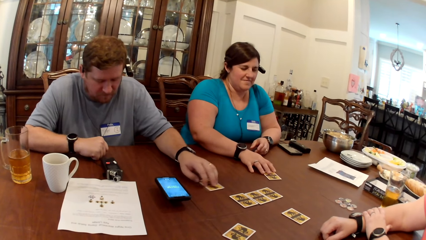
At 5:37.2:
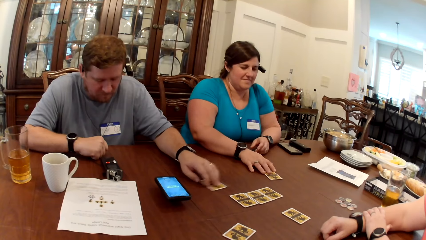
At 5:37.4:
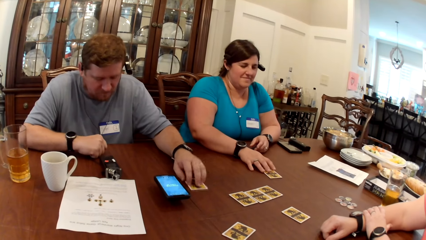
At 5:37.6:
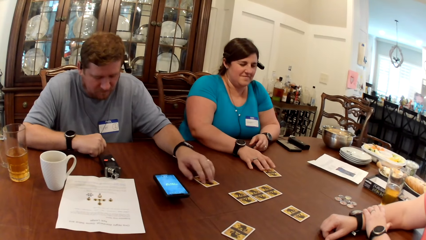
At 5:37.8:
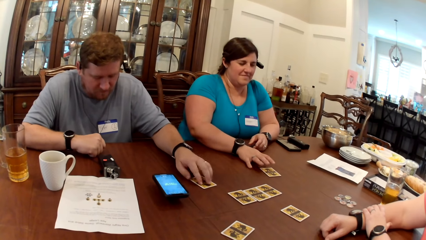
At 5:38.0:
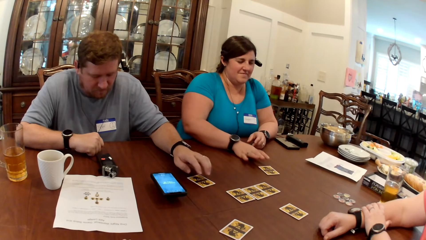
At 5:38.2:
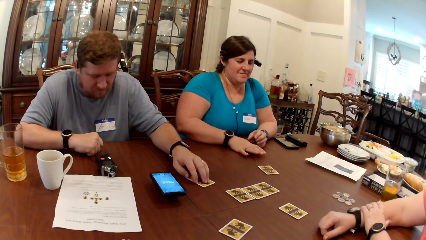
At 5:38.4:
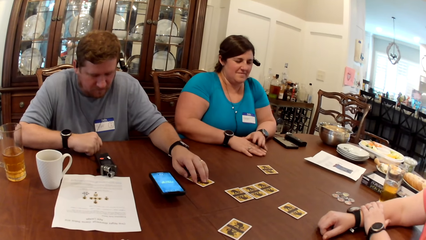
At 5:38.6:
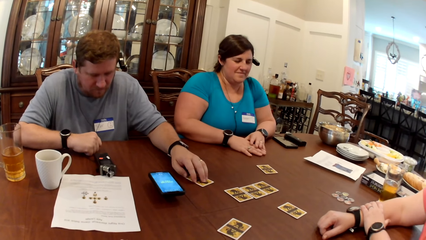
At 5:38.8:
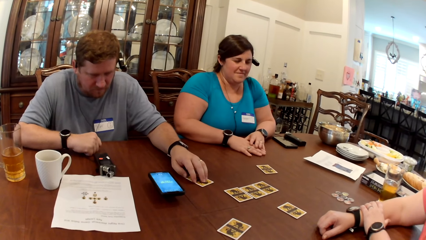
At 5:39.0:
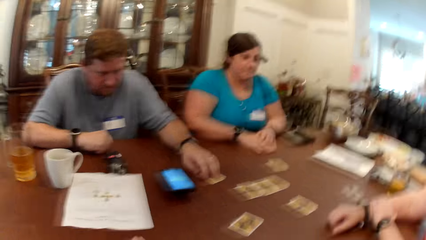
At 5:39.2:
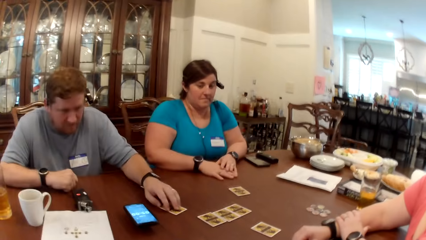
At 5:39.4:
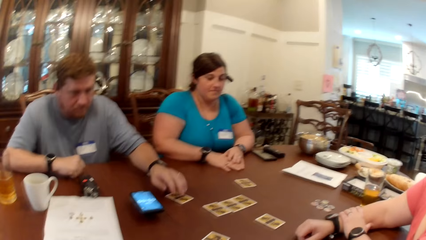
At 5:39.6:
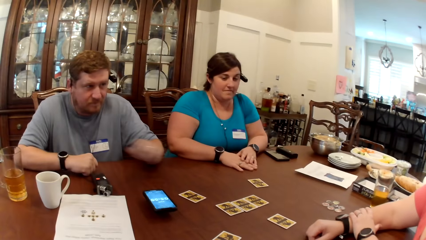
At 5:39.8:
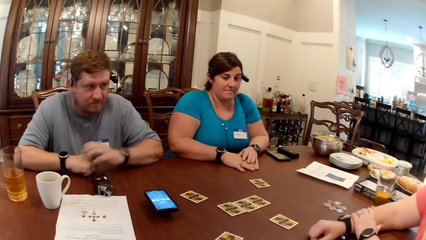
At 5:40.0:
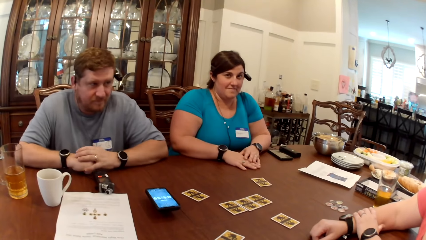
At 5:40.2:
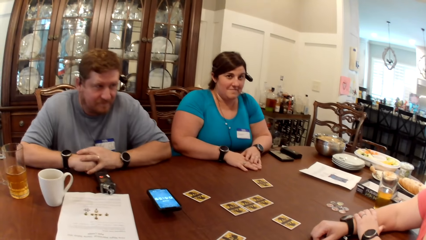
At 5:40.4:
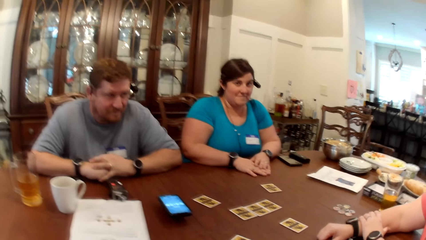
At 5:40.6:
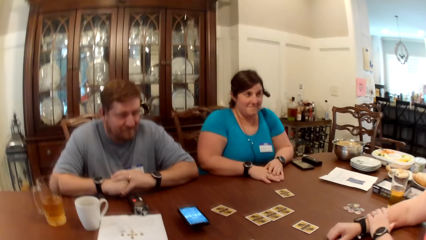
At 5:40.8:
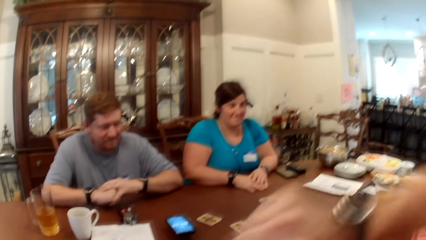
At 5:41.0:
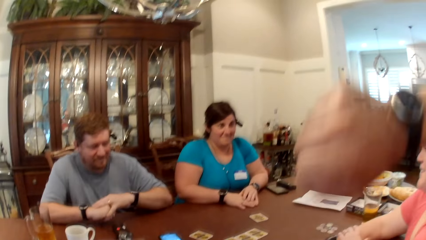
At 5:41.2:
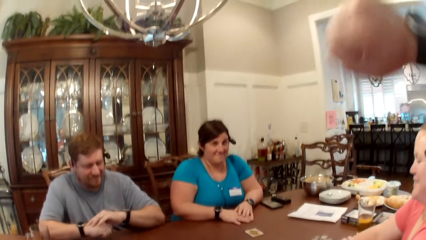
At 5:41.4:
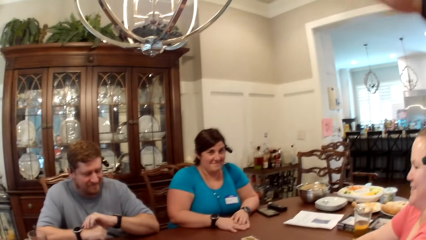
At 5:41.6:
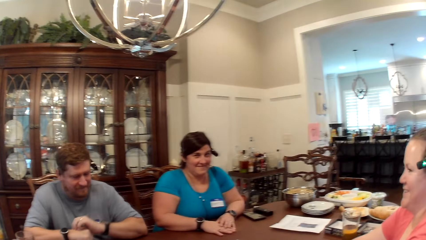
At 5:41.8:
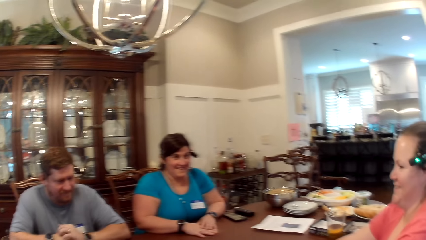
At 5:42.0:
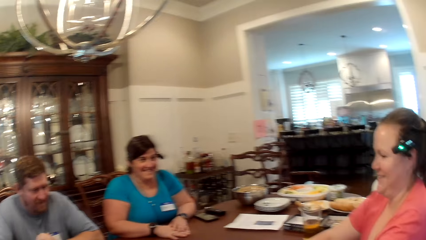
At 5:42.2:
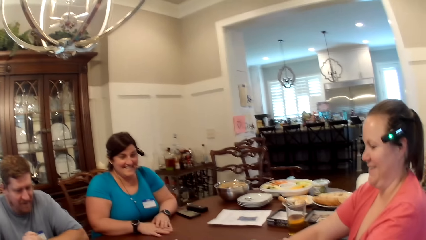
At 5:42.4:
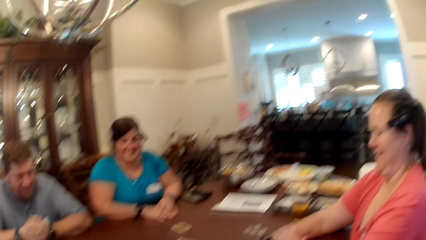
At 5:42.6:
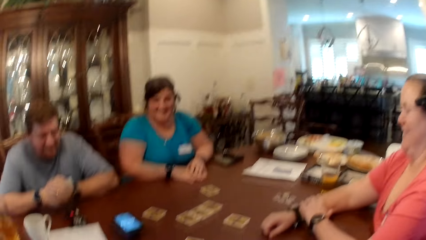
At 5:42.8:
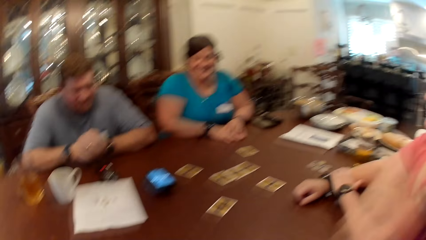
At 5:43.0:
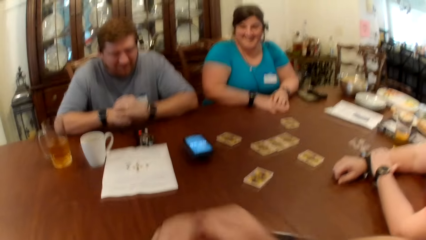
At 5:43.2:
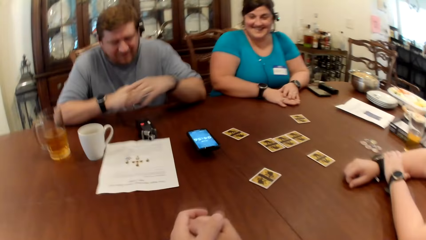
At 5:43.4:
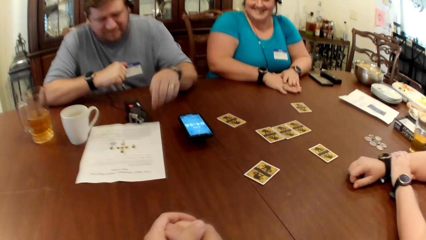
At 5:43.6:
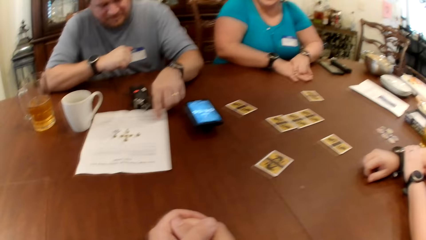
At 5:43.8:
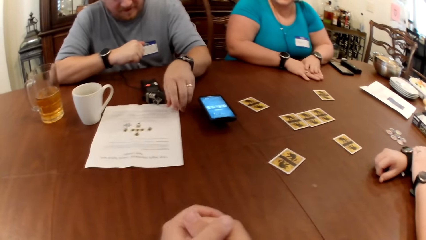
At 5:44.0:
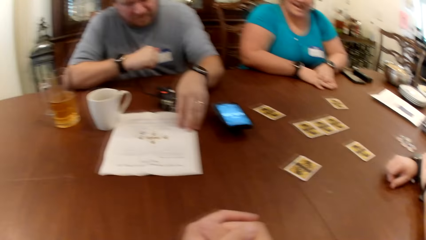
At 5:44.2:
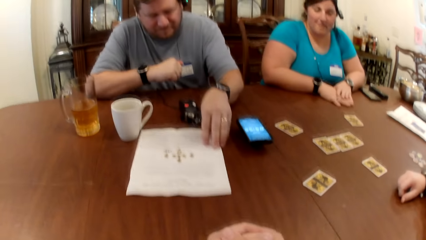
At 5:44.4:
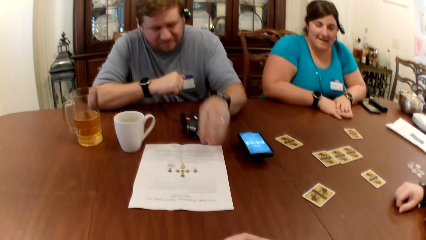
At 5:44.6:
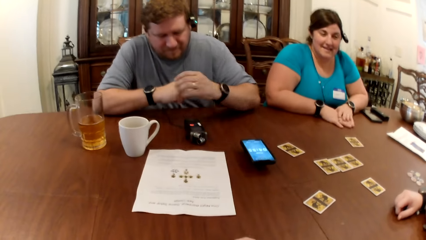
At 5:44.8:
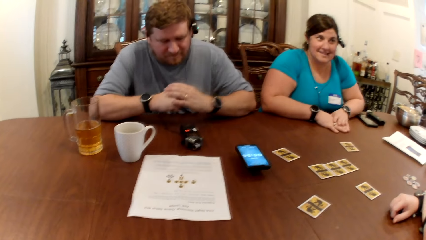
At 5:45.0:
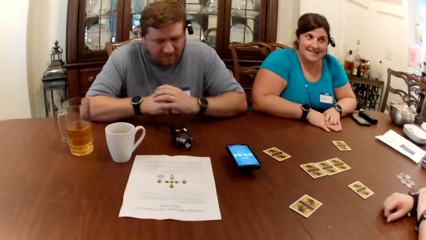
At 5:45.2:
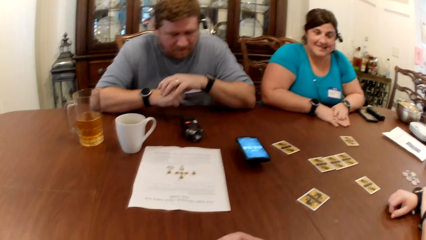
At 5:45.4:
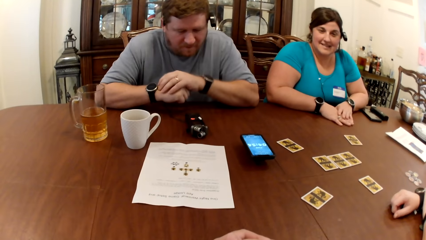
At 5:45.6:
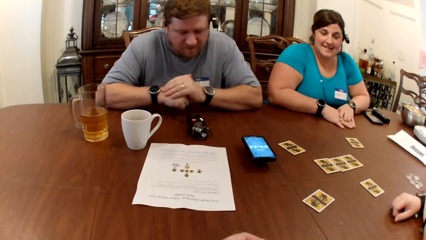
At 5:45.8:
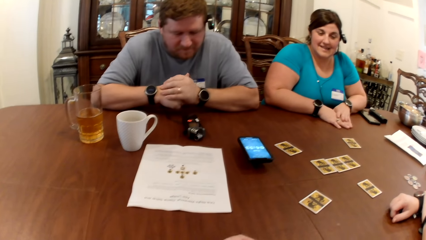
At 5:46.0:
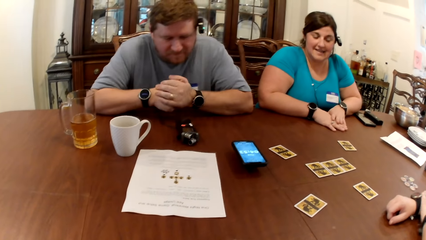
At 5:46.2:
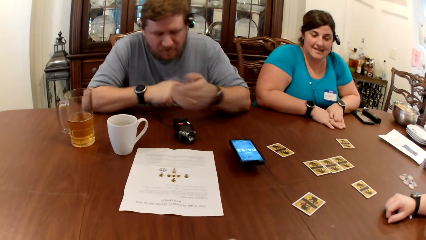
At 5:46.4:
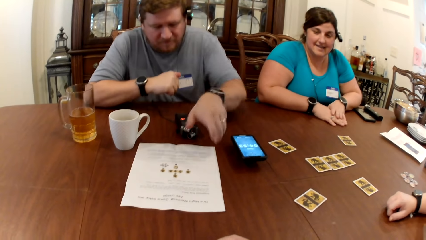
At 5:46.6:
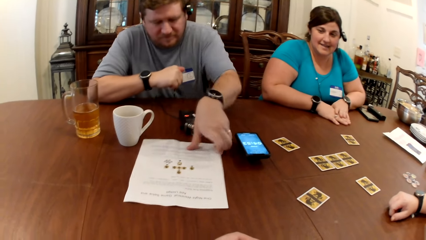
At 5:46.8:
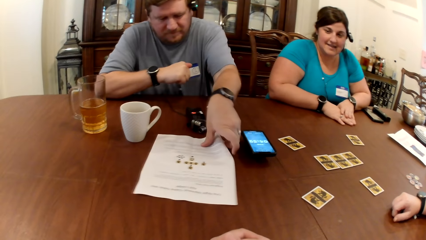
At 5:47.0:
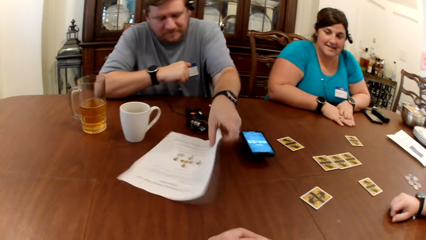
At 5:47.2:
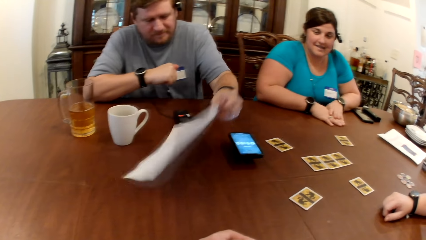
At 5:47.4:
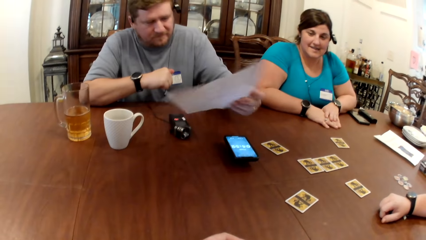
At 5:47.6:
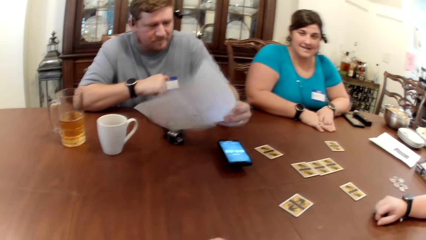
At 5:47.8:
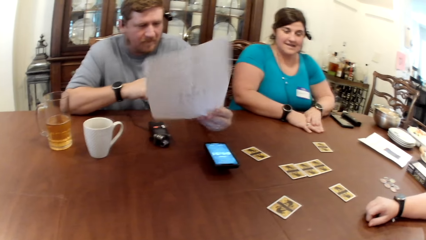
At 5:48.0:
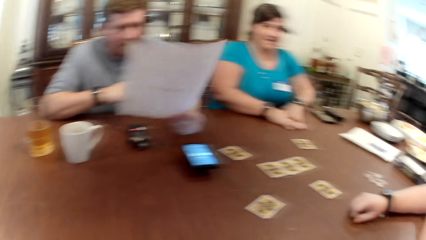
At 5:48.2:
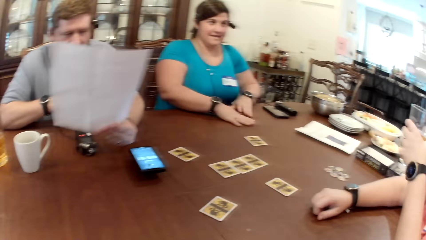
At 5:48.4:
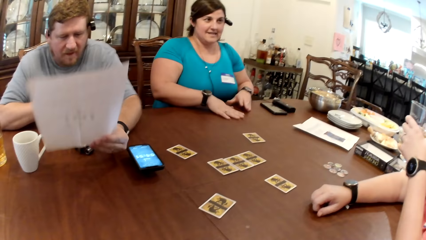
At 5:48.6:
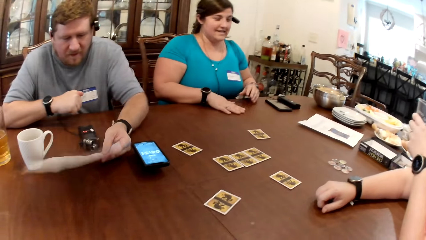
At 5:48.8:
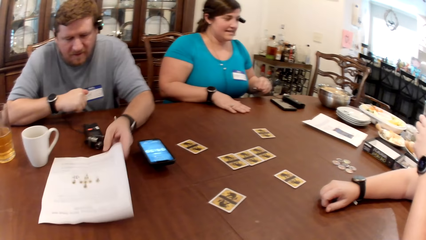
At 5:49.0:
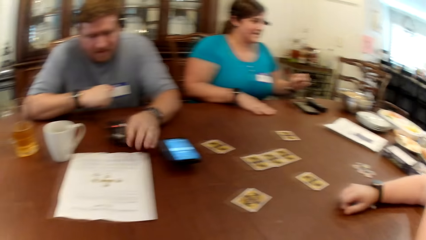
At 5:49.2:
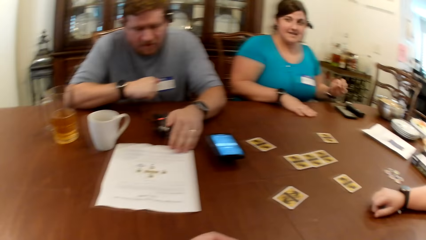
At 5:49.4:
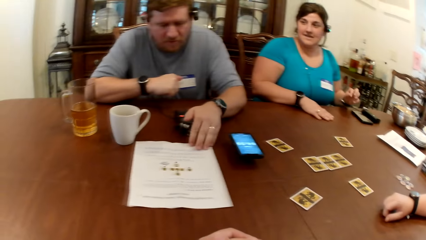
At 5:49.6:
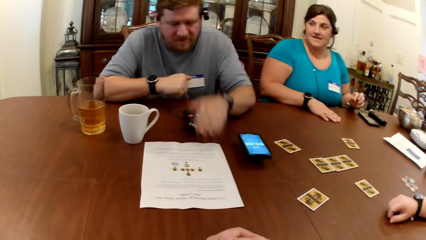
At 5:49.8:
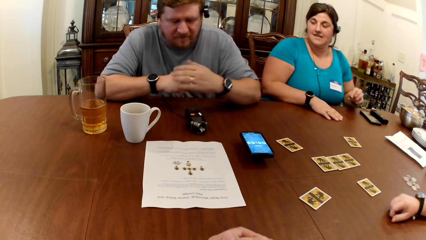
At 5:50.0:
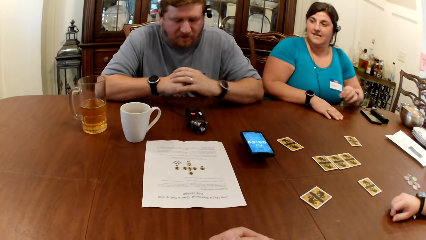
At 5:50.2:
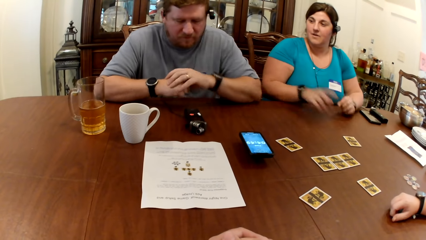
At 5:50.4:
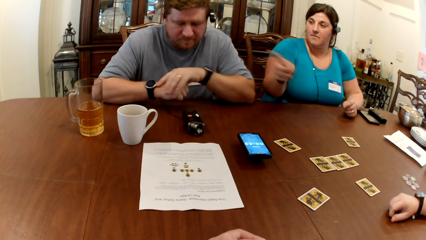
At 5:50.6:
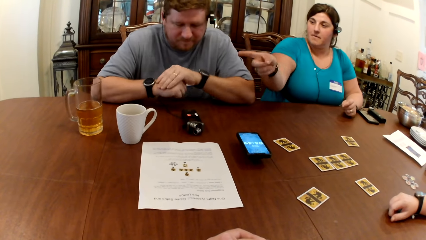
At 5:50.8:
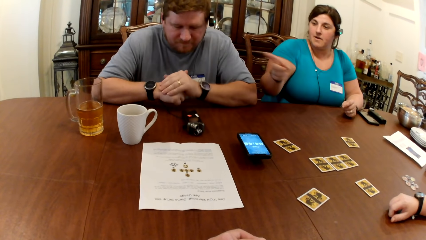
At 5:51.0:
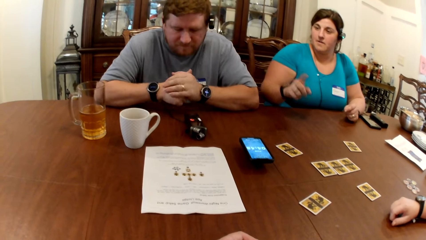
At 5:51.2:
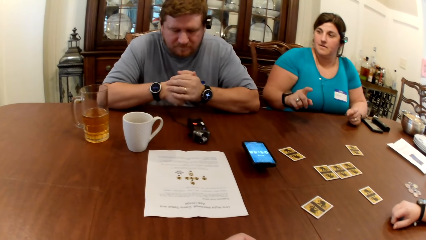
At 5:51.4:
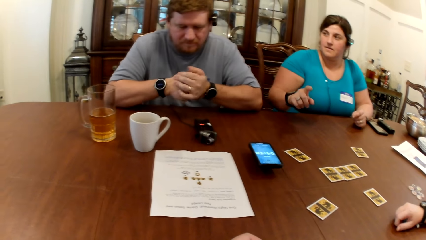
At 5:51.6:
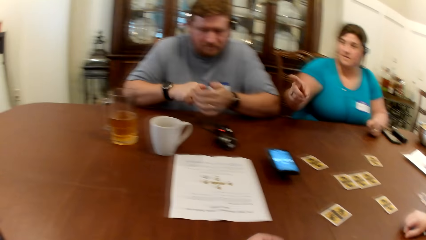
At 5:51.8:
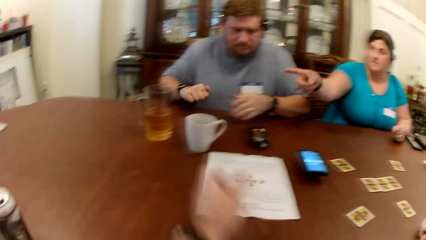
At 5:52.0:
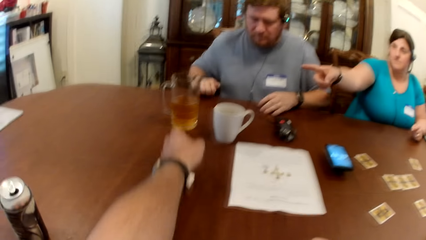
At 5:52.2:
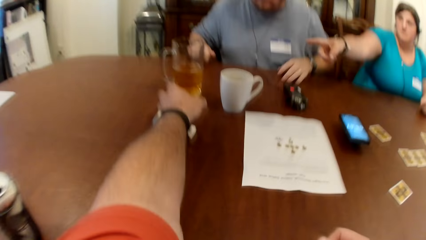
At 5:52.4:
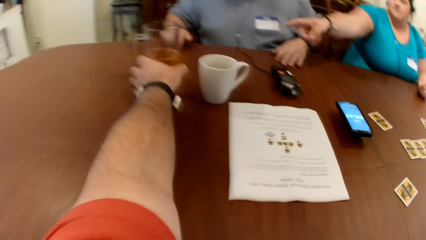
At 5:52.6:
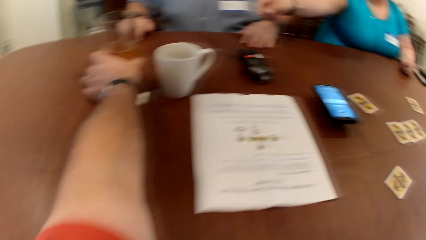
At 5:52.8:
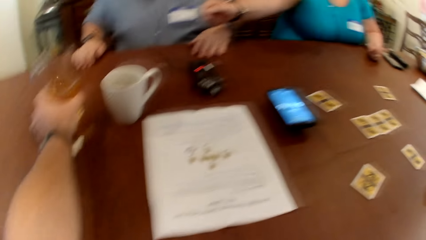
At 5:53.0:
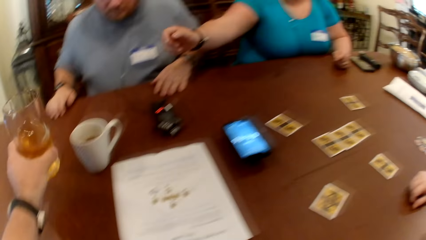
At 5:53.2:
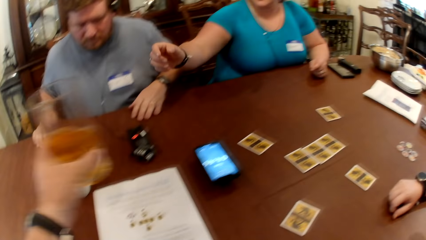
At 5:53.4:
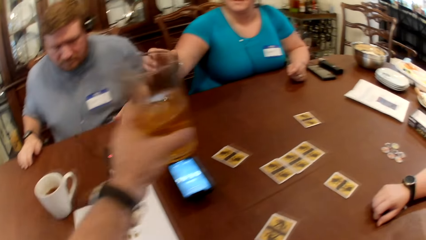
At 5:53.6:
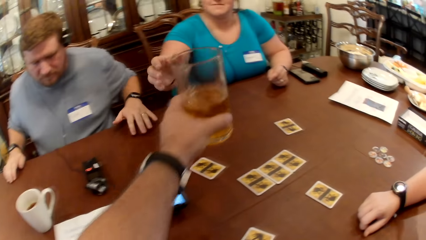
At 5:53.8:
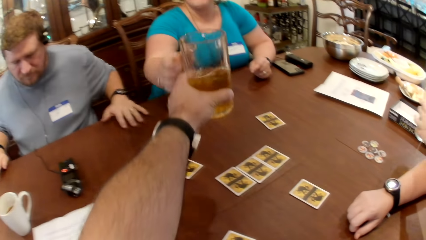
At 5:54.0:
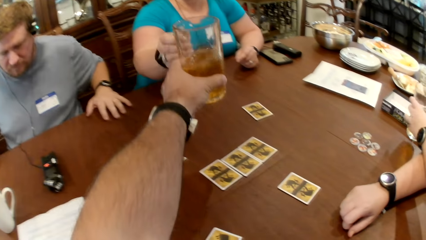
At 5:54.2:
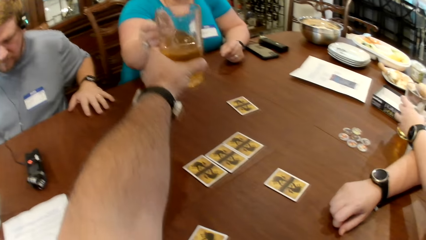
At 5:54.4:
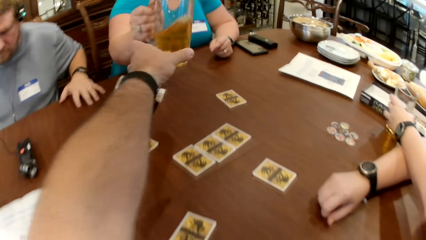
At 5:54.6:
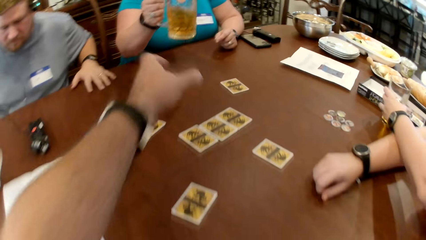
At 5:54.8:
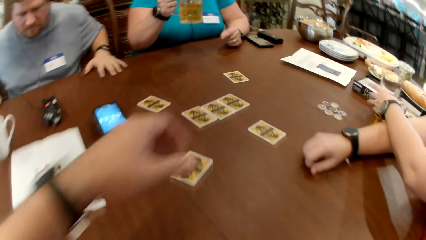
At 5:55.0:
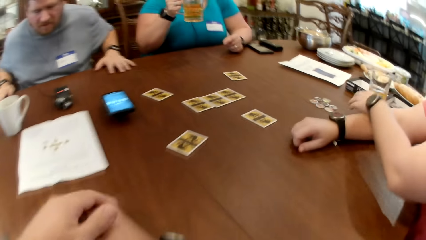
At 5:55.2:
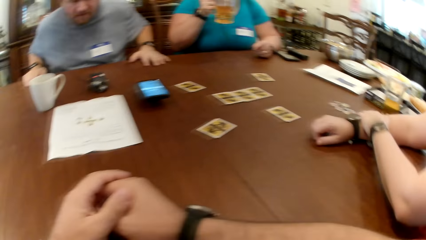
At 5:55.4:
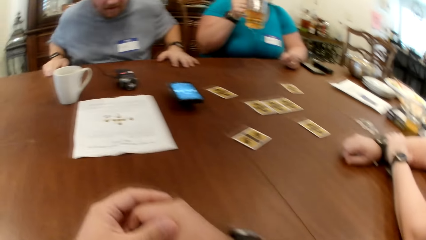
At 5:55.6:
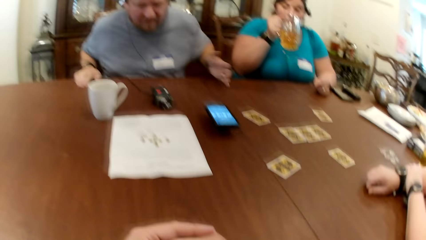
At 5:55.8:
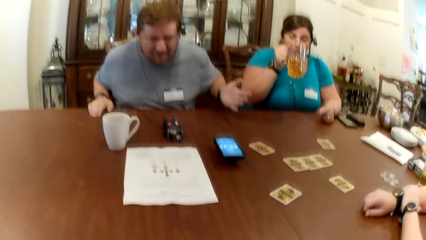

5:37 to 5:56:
The camera wearer stops the rotating card. A man interacts with the camera wearer, a woman and another woman. The man adjusts a game manual or paper on the table with his left hand and picks up the game manual from the table with his left hand. The other woman holds a cup of beer from the table with her left hand. The man drops the game manual on the table with his left hand. The camera wearer puts the paper on the table. He passes a cup of beer or mug to the first woman with his left hand. He picks the mug. The other woman interacts with the camera wearer. The other woman drops the cup of beer on the table with her left hand. The man interacts with the camera wearer, the first woman and the other woman.
